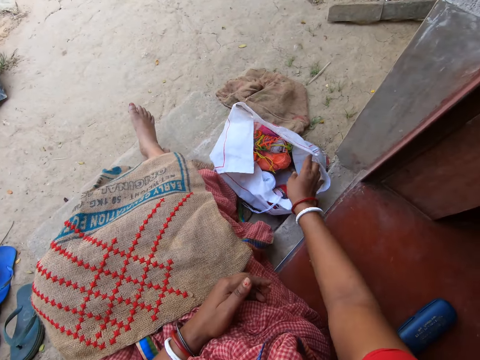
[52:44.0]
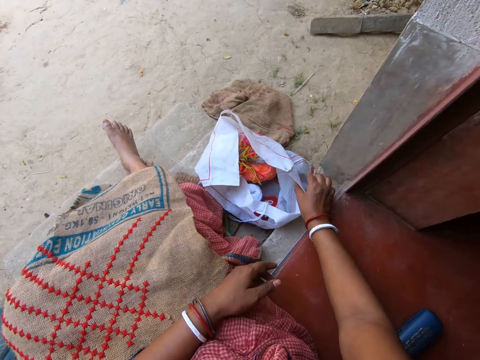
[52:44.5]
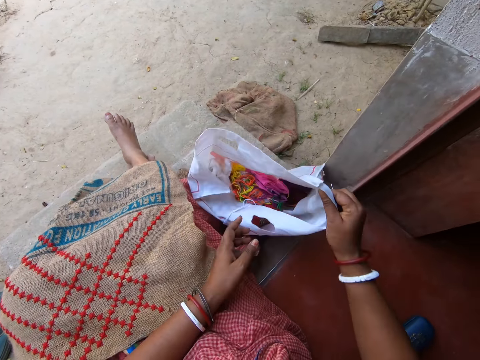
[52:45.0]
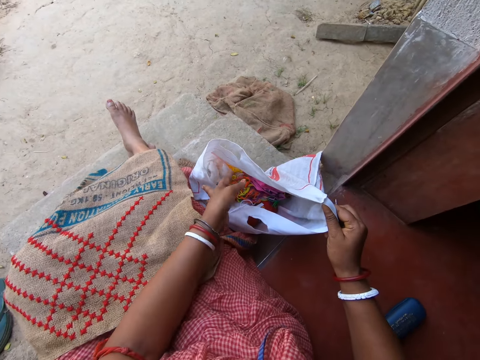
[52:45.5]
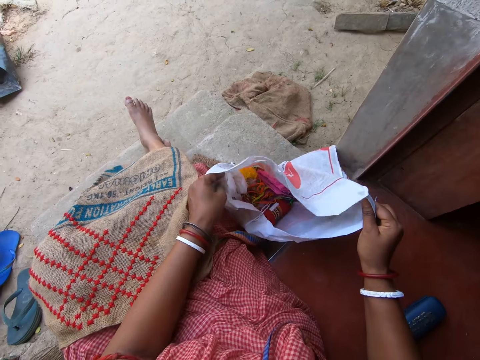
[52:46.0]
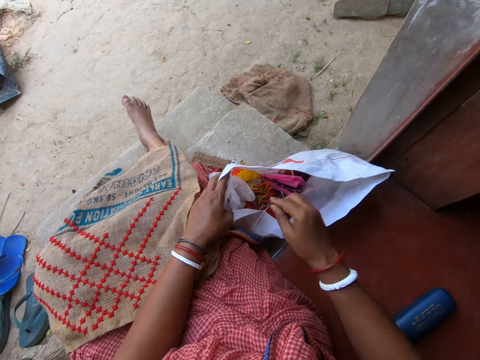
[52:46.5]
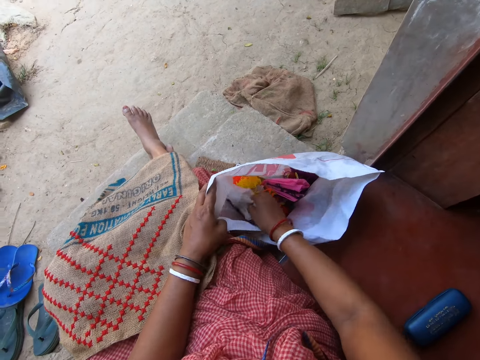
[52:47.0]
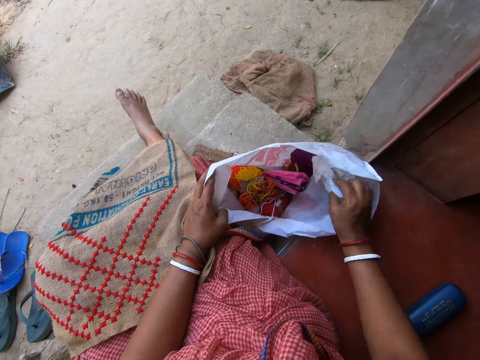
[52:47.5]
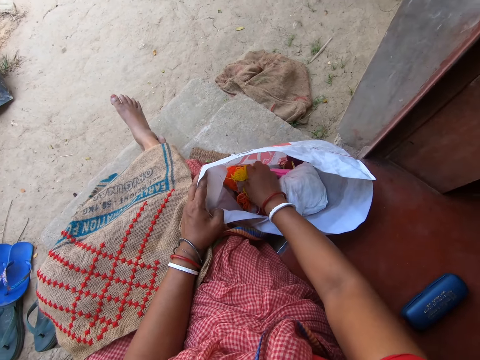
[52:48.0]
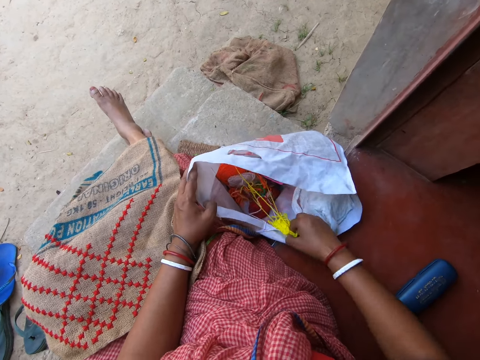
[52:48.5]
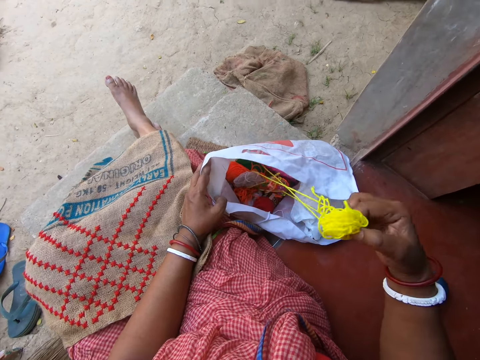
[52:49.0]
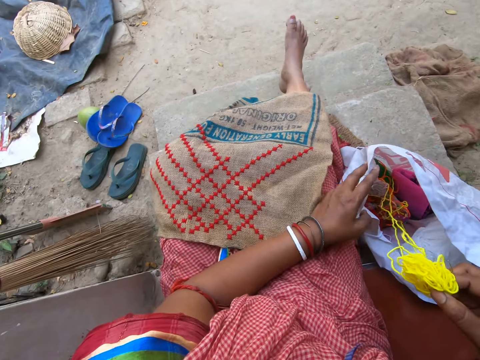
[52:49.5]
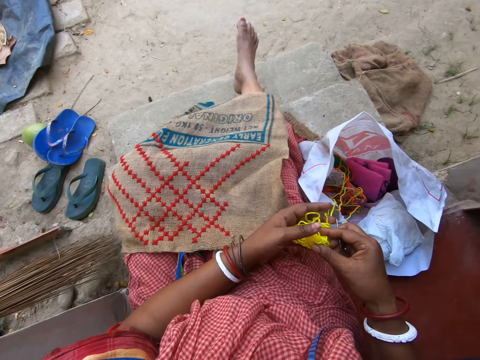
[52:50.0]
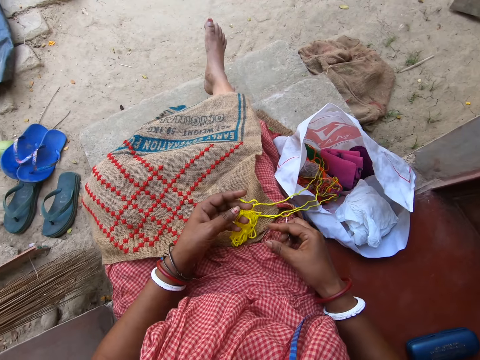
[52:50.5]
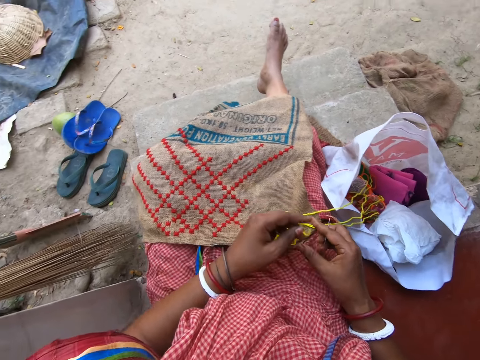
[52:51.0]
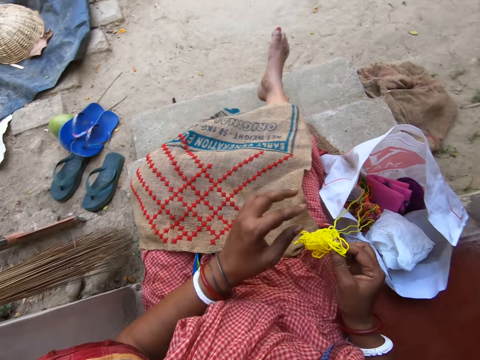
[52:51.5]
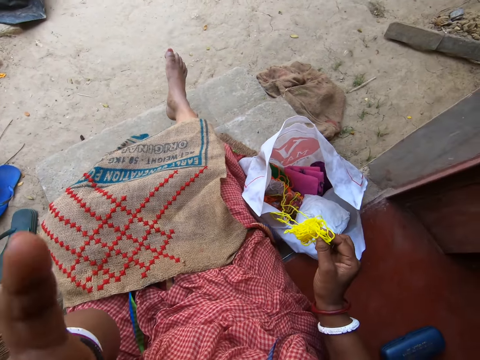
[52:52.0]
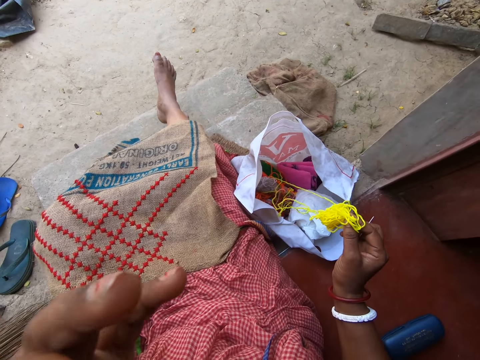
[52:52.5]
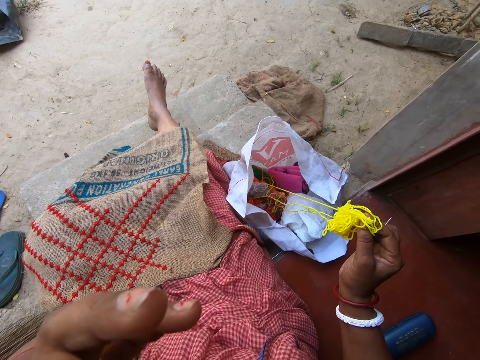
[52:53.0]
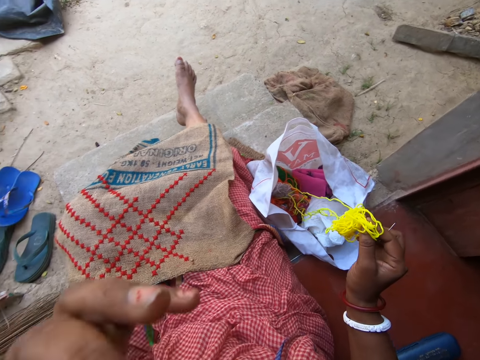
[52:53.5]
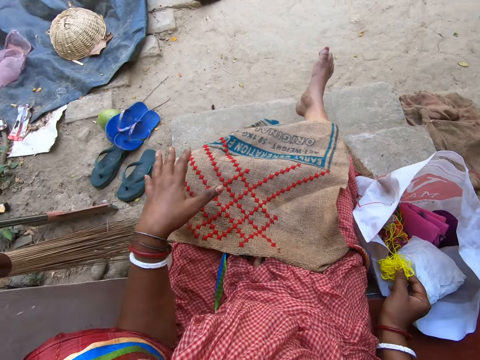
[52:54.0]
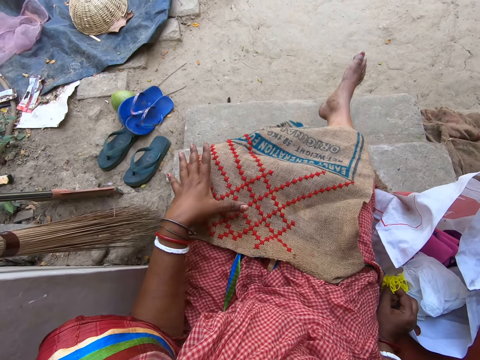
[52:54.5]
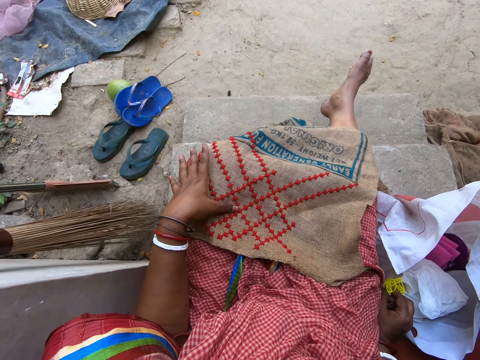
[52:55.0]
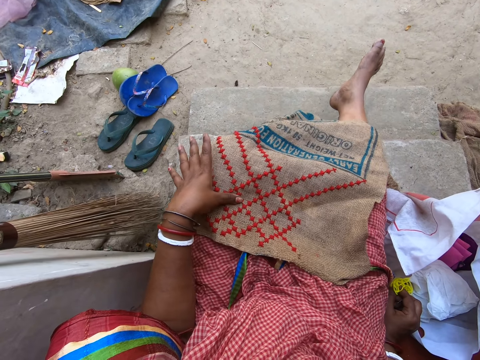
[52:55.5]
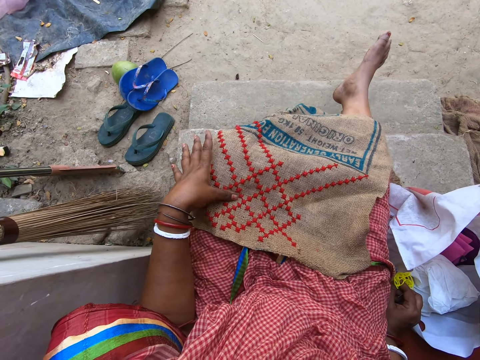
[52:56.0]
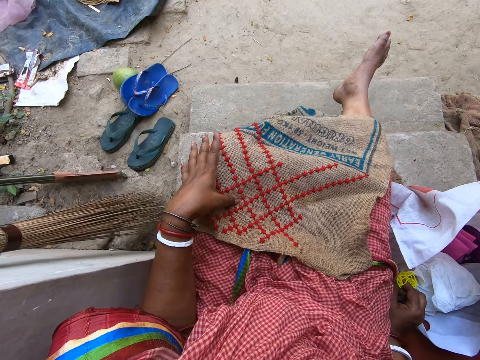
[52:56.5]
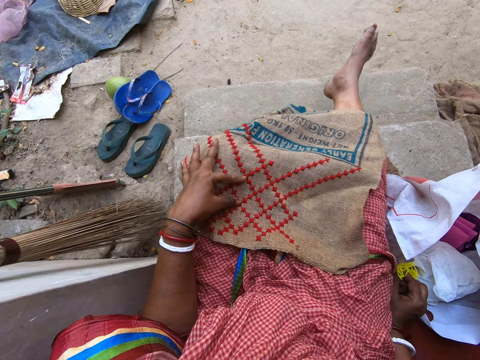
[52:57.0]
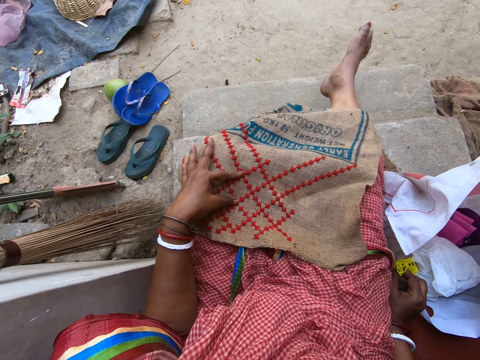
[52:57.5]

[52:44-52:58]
The camera wearer holds the needle with her right hand and opens the bag. She holds the poly bag with both hands. She searches inside the bag. She picks a white nylon in the poly bag with her right hand. She drops the white nylon in the poly bag with her right hand. She picks a yellow thread from the poly bag with her right hand. She holds the yellow thread and needle. She passes the yellow thread in her right hand to her left hand. She passes the yellow thread in her left hand to her right hand. She touches her nose with her left hand. She holds the yellow thread and needle again. She touches the linen fabric on her lap with her left hand. She converses with a person.

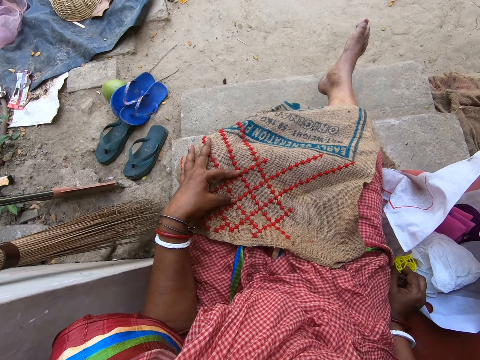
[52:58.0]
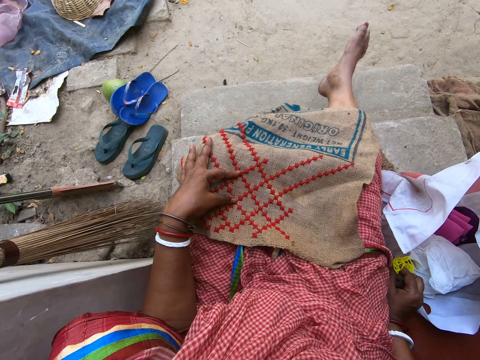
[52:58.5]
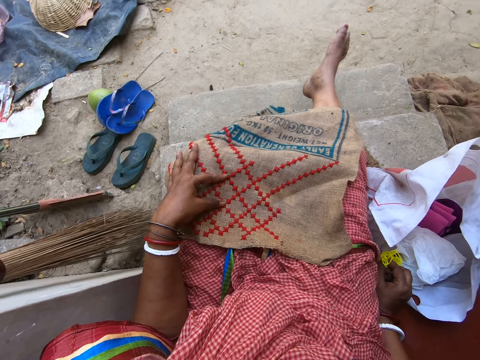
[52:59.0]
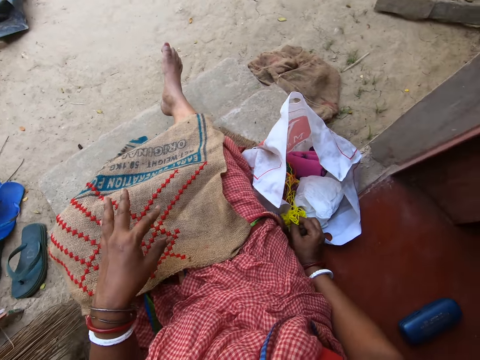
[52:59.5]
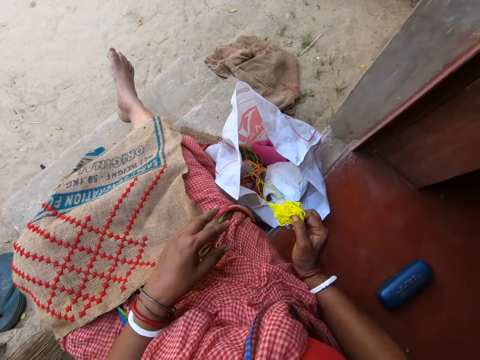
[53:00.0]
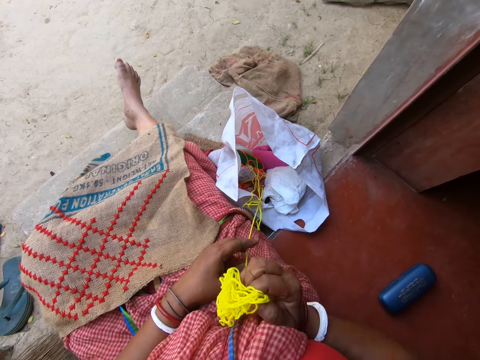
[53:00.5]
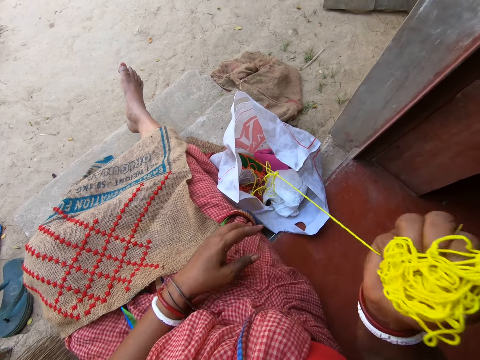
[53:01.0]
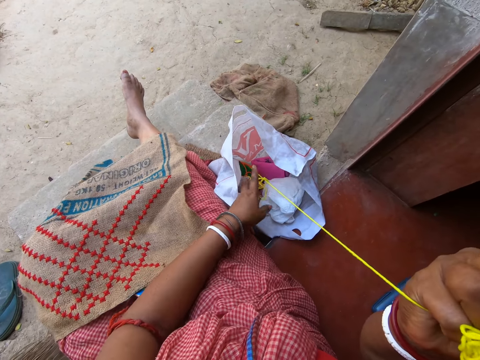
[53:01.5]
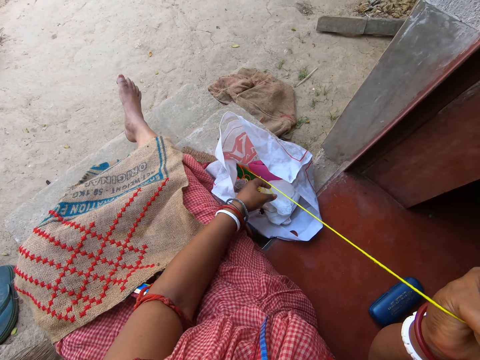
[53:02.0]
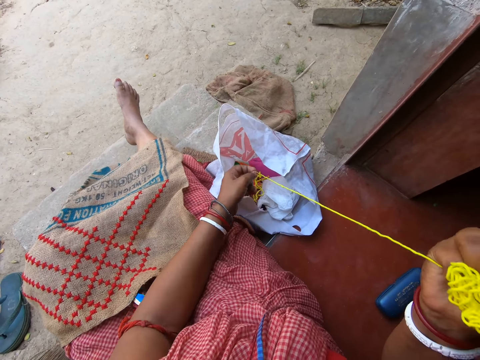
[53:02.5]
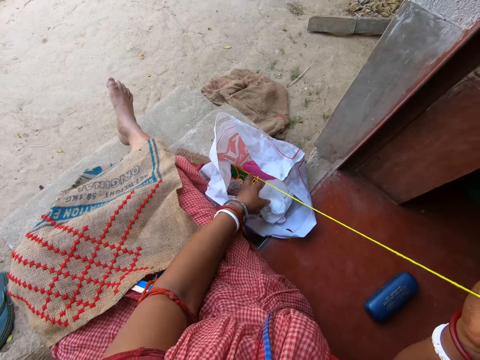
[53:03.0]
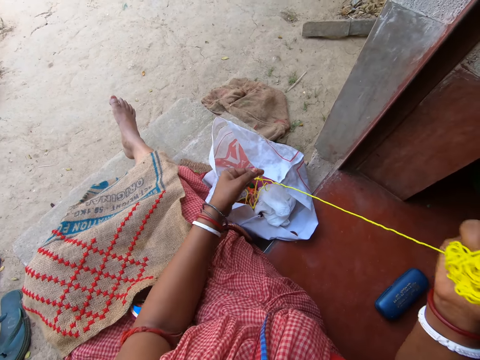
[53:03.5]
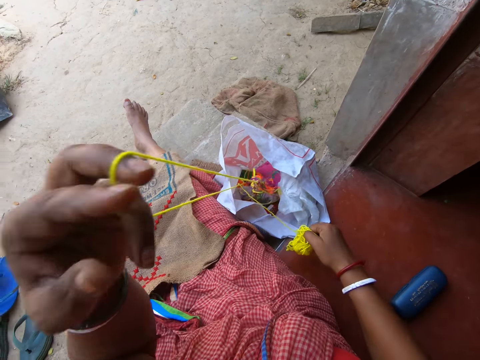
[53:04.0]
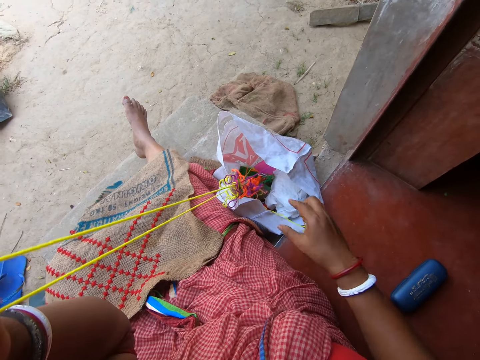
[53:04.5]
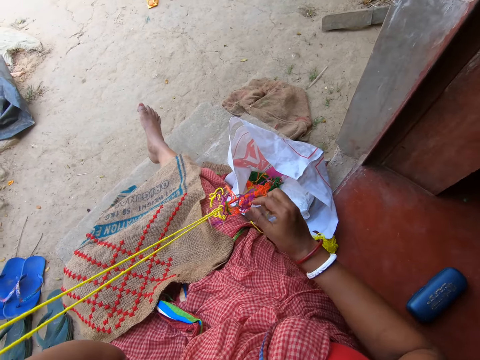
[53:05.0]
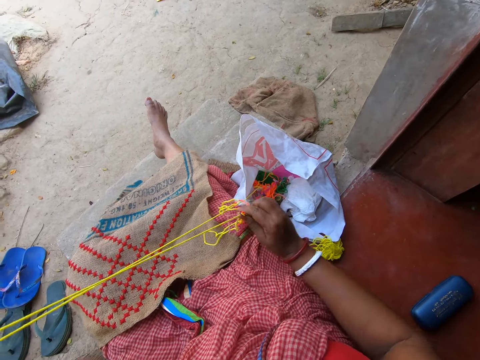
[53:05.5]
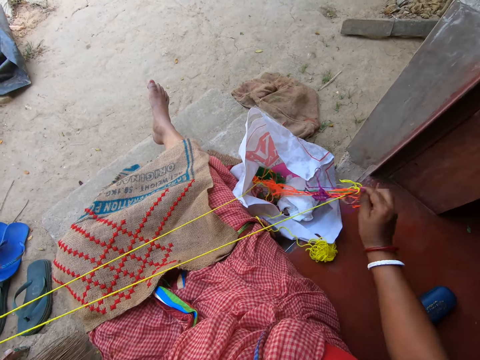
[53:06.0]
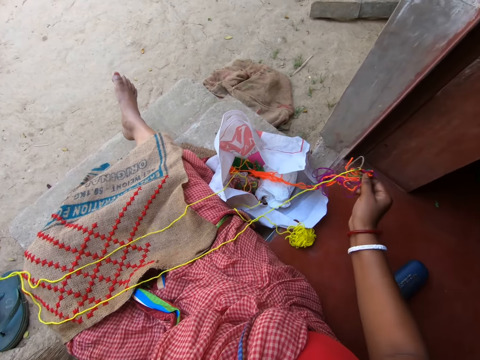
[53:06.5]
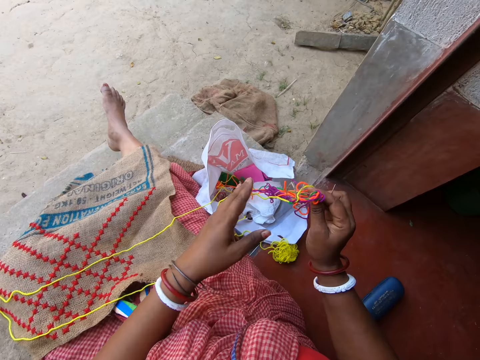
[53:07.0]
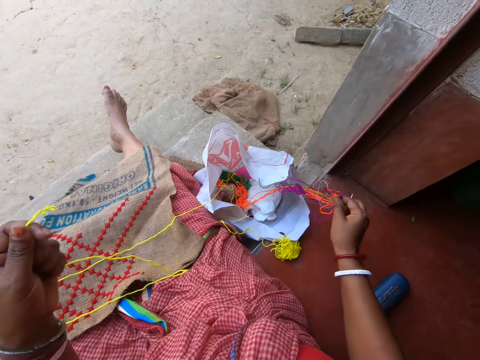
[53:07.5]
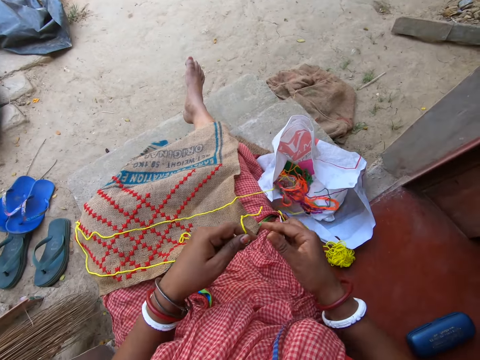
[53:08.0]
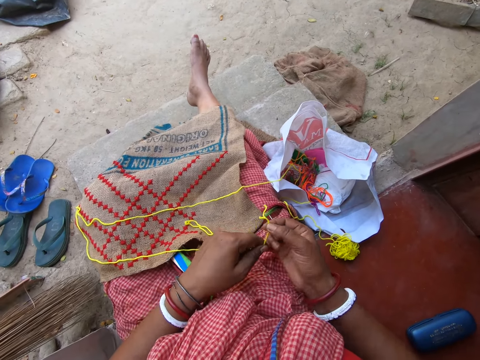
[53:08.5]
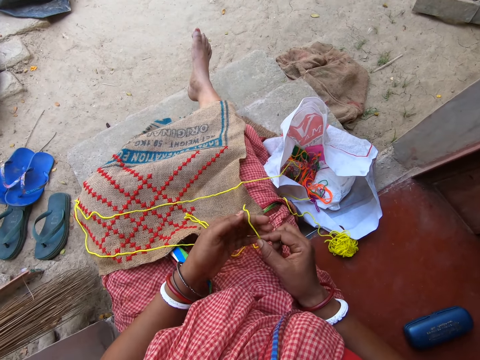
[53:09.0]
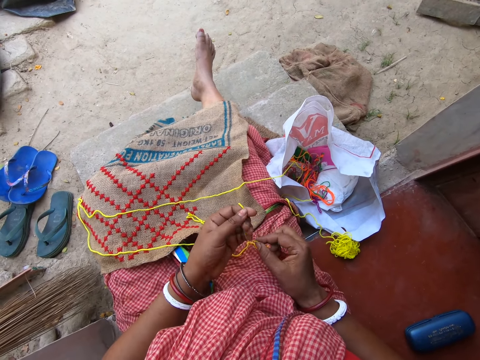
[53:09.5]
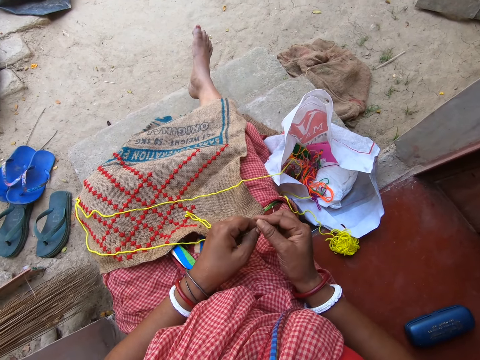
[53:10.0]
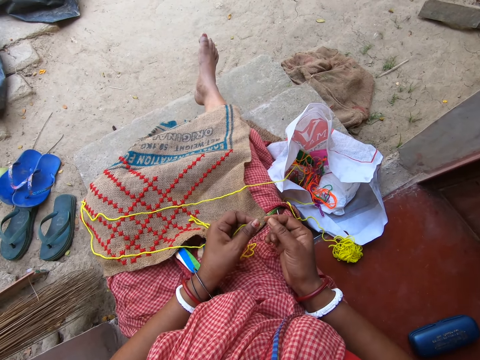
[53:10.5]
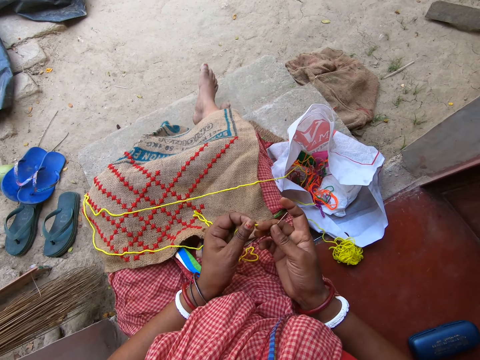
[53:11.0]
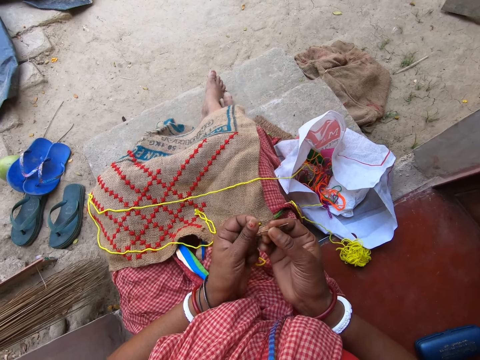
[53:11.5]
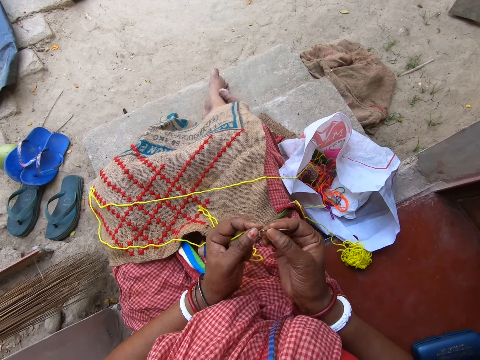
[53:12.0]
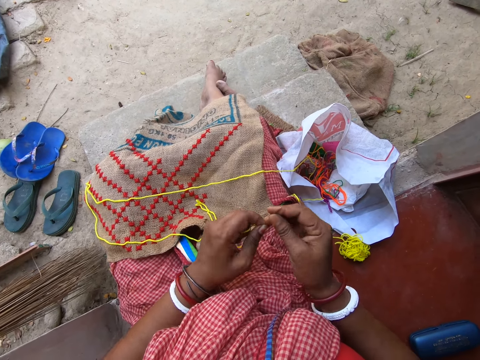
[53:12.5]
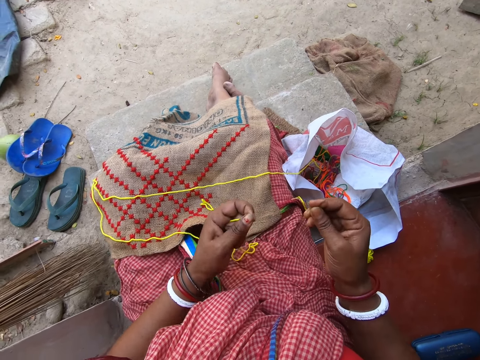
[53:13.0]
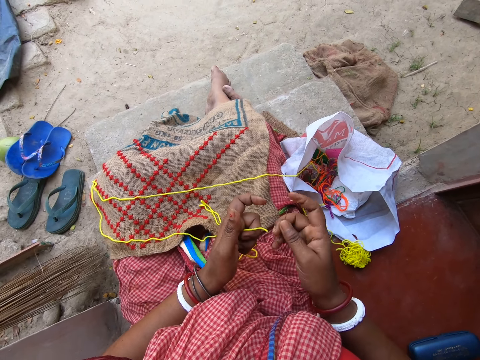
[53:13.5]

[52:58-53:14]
The camera wearer pulls the yellow thread from the poly bag with her right hand. She drops the yellow thread in her right hand on the ground. She pulls the yellow thread from the poly bag with her left hand. She removes an orange thread on the yellow thread with her right hand. She holds the yellow thread and the needle with both hands. She removes her right hand from the yellow thread. She removes a thread in the needle in her right hand with her left hand. She holds the yellow thread and the needle.
